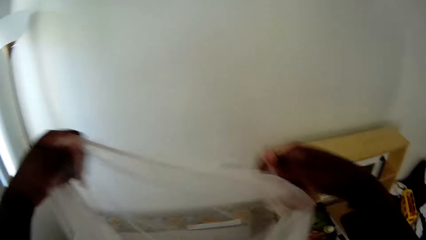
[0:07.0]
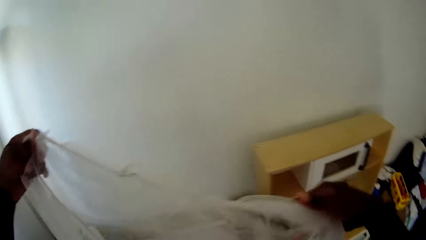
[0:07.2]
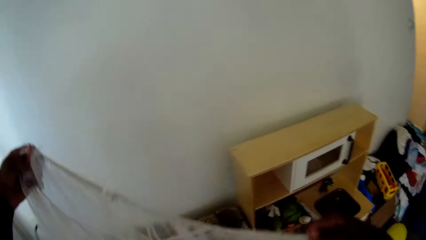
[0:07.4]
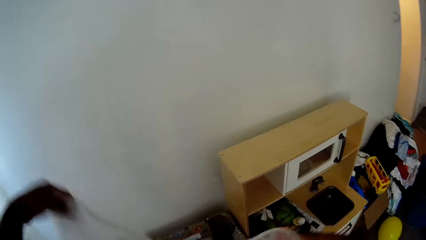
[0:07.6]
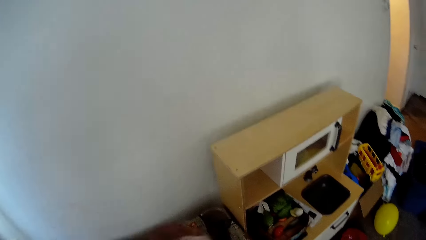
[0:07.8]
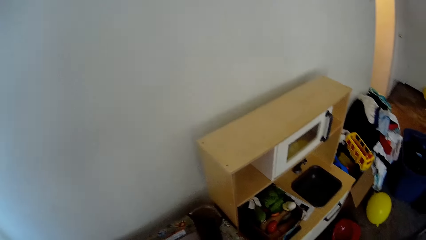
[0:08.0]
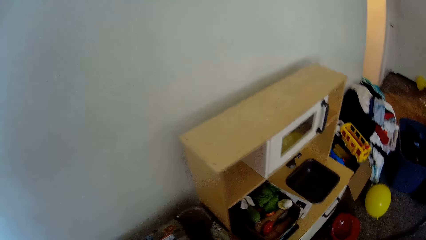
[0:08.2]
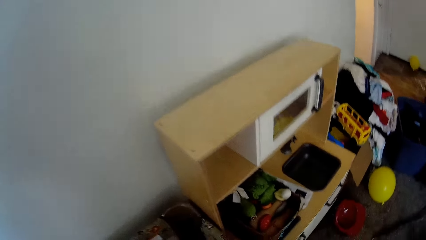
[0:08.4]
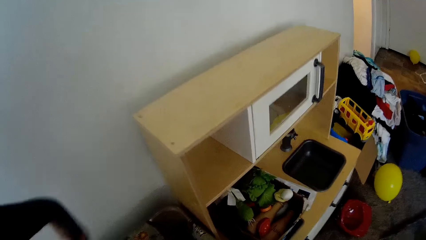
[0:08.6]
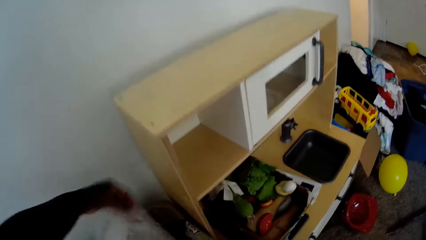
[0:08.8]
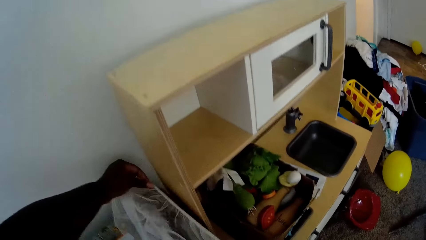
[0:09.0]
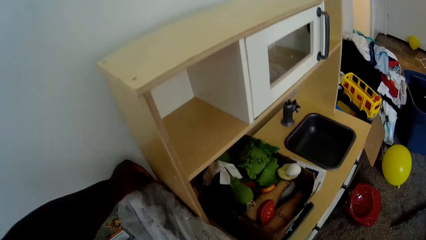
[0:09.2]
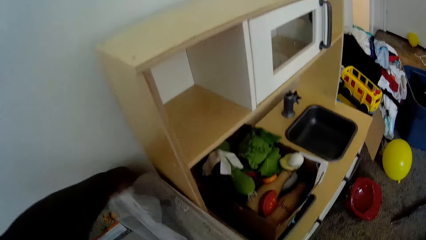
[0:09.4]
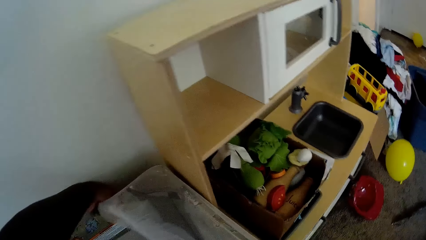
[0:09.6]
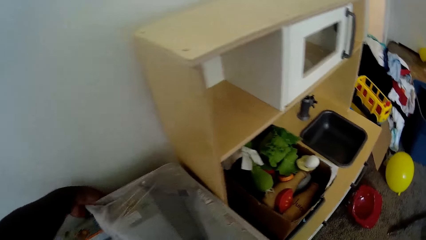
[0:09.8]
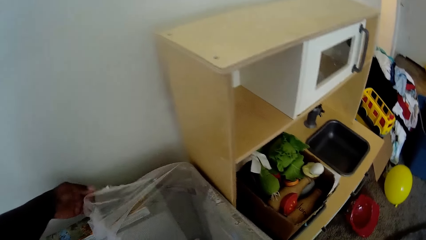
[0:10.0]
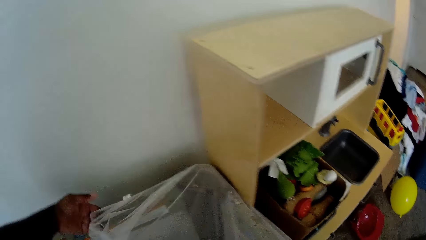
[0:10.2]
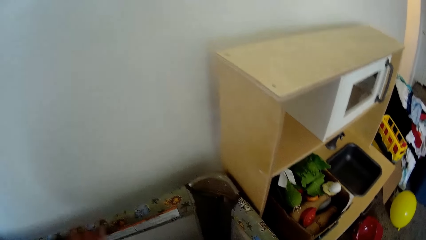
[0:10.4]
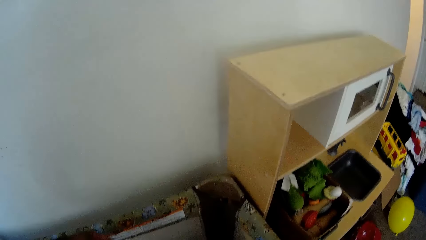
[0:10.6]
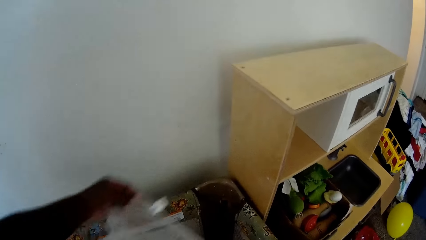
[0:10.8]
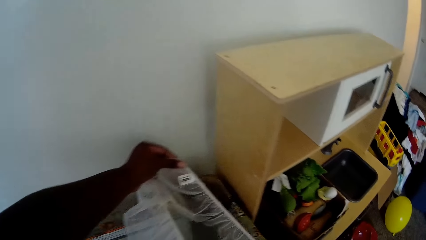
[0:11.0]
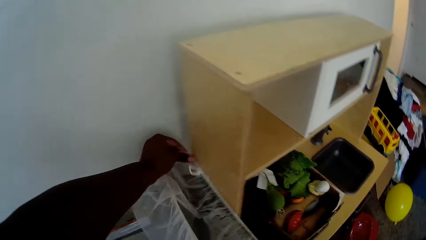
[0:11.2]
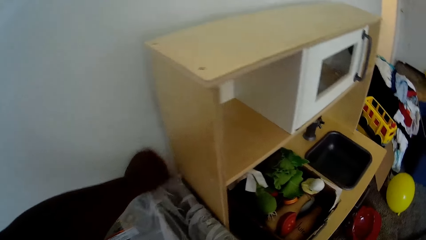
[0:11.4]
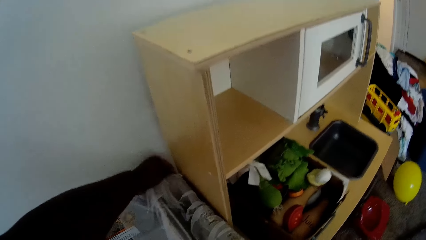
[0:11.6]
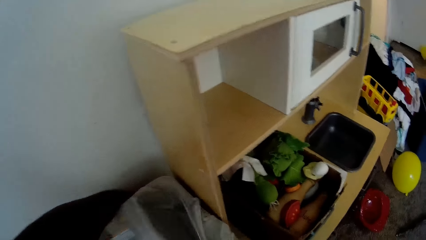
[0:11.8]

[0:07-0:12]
The camera wearer fixes the net on the bed. She places the mosquito net on one of the edges of the baby cot with her left hand. She places the mosquito net on one of the edges of the baby cot with her left hand again.

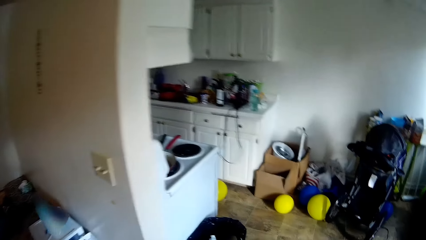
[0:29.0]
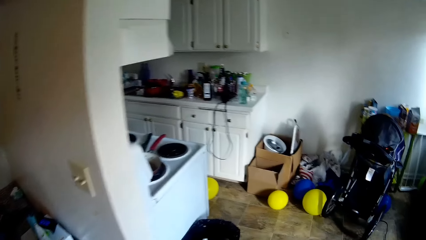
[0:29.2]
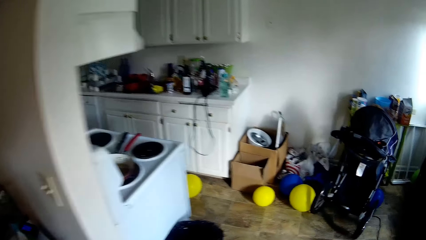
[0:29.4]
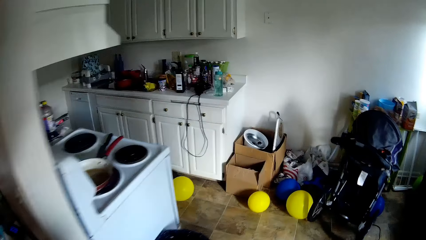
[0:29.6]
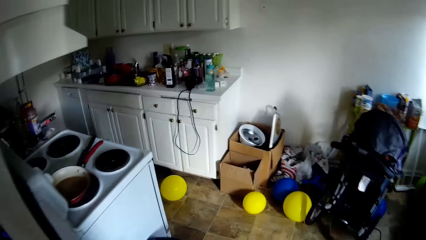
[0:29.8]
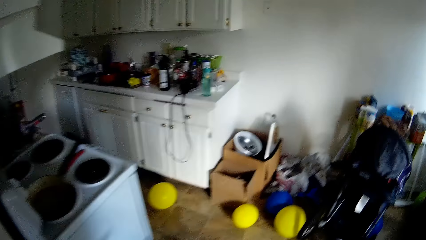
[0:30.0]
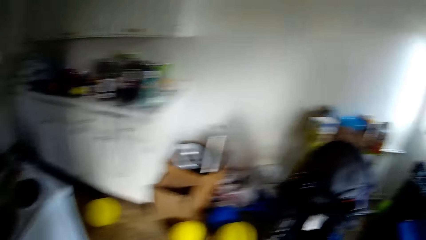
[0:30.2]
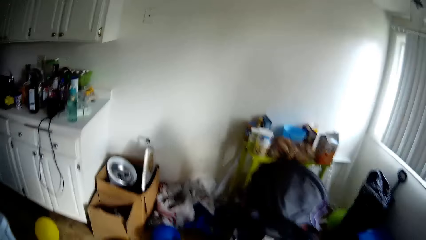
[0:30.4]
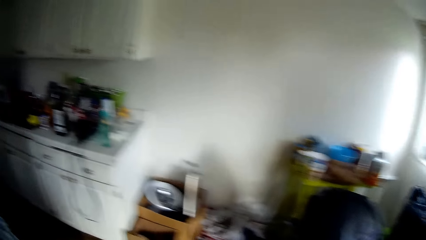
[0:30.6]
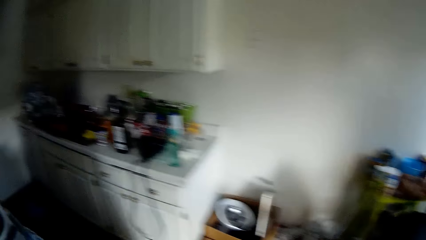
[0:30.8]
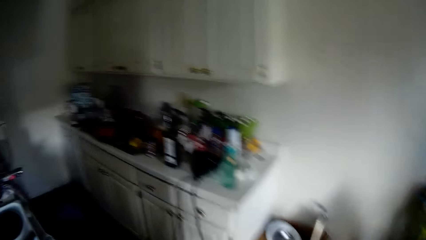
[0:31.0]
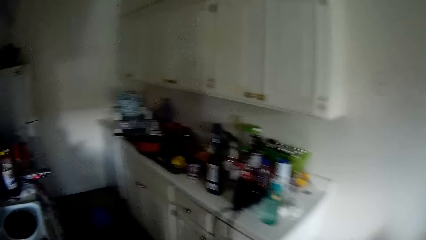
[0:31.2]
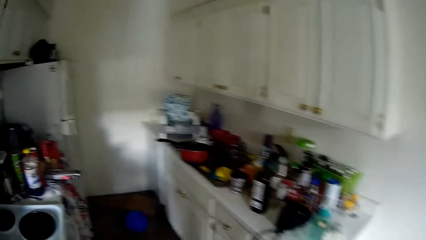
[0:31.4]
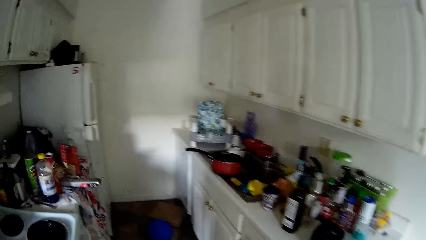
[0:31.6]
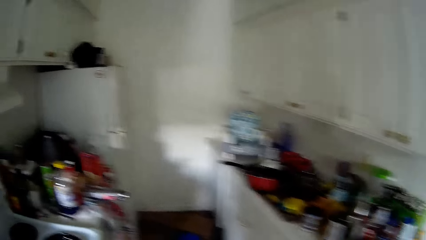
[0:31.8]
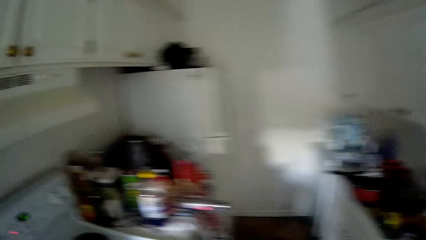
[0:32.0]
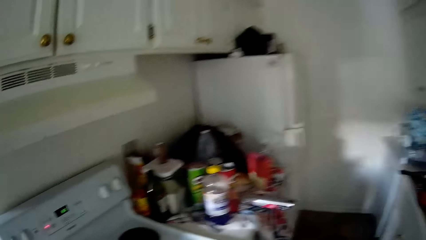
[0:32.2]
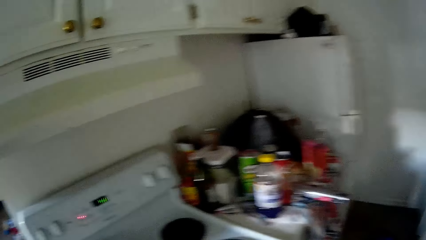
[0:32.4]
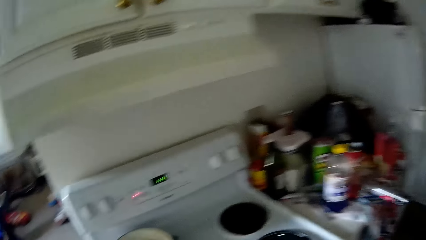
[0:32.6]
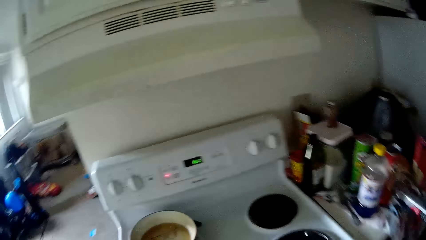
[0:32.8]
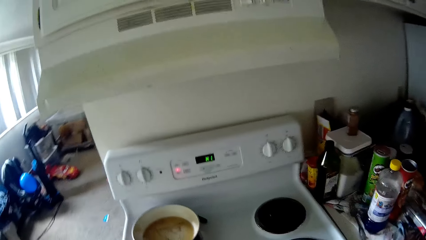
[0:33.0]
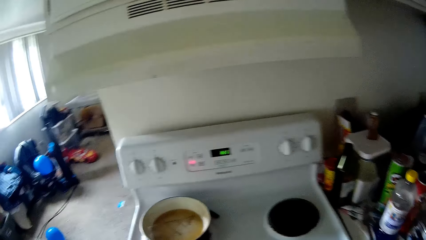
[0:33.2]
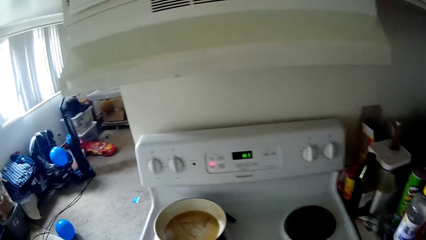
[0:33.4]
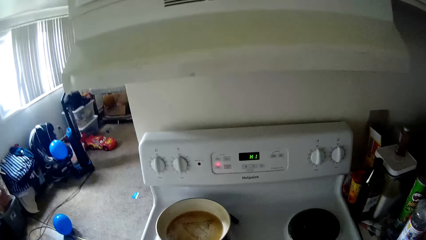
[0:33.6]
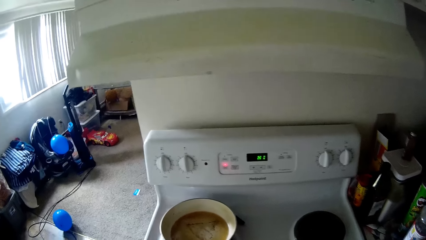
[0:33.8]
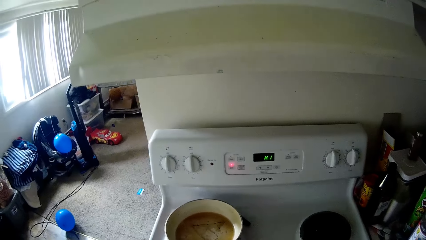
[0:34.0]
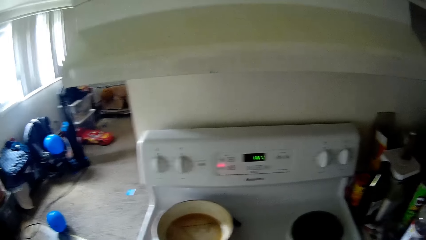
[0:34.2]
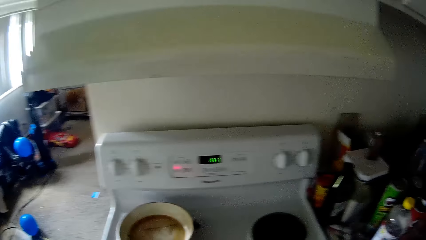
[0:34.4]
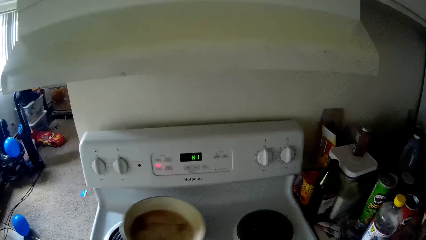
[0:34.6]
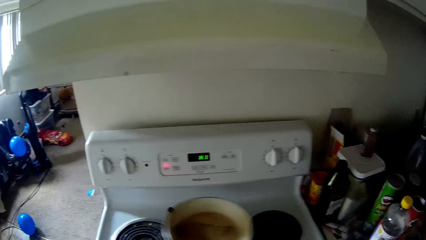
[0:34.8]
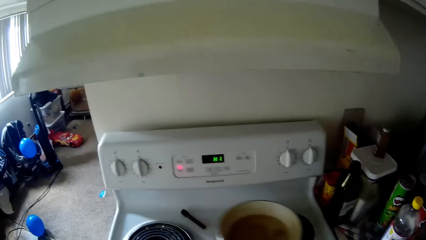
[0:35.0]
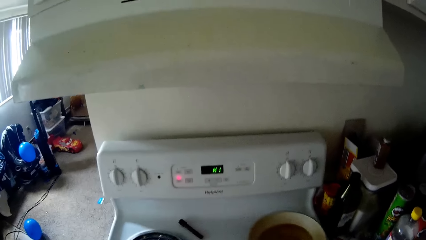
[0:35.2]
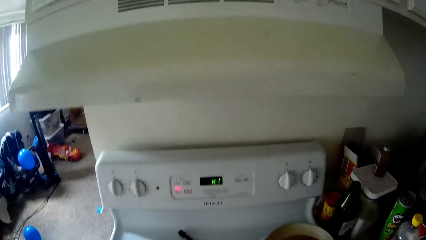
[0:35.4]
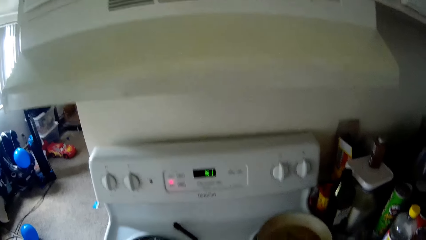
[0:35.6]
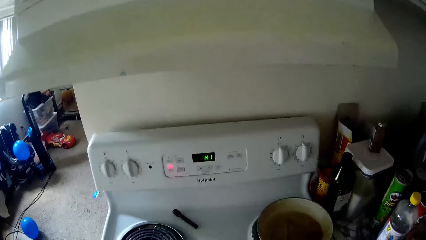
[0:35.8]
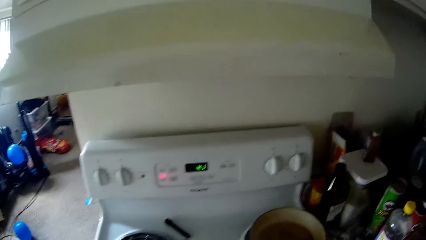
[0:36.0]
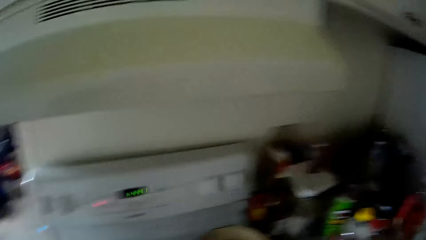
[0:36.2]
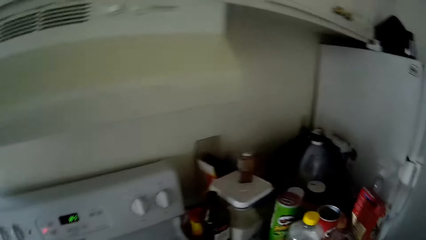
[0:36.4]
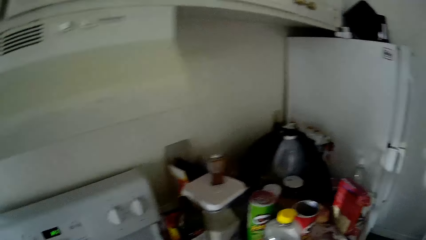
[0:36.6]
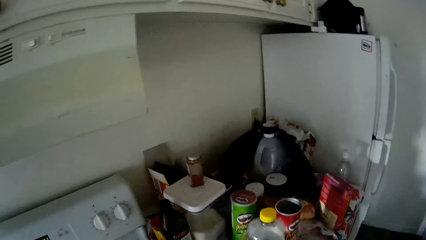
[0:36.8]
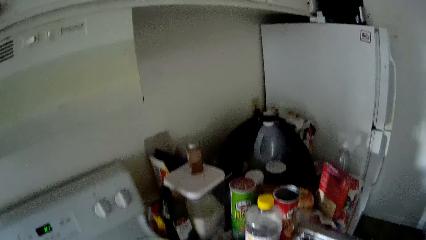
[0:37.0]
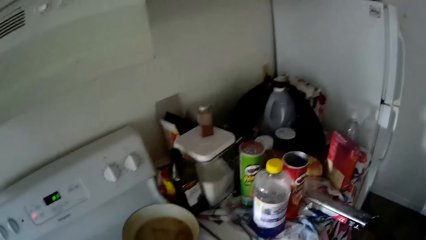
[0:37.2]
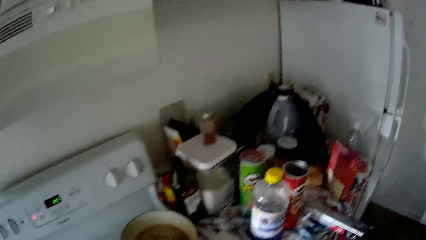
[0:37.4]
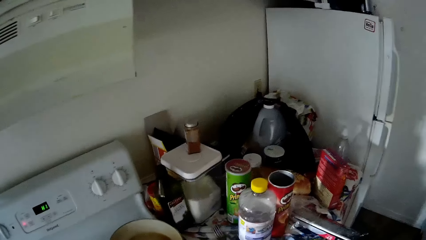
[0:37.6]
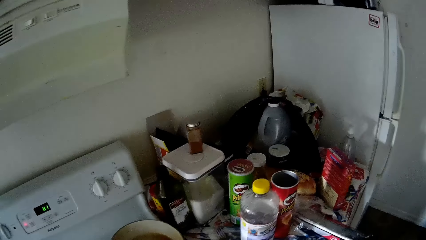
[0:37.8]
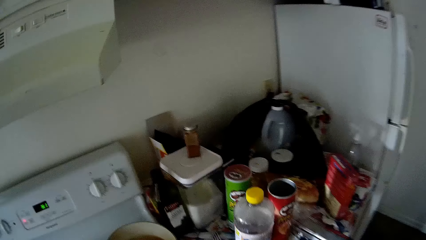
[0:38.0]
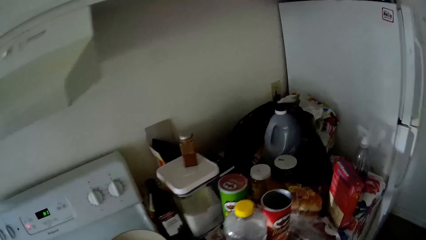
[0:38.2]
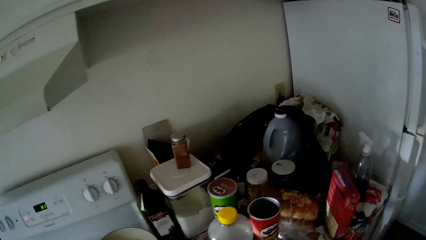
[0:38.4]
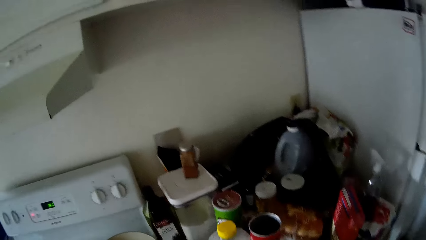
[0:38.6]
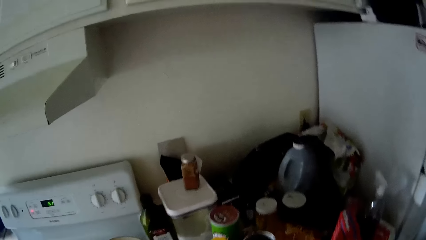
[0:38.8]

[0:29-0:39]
The camera wearer walks around the house. She picks up a pan from a cooker with her left hand. She moves a pot on the cooker. She drops the pan on the cooker with her left hand. She looks around the kitchen.
